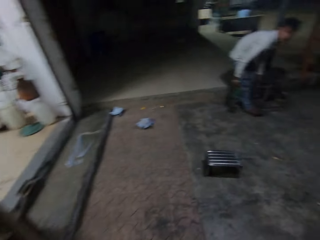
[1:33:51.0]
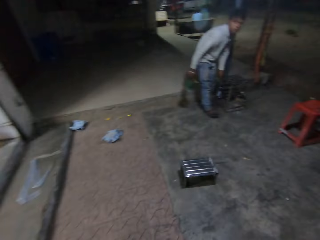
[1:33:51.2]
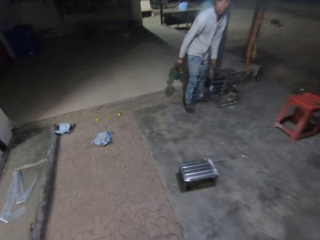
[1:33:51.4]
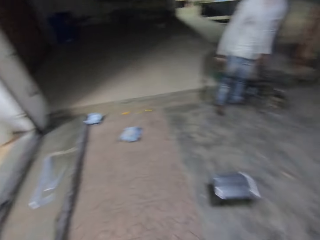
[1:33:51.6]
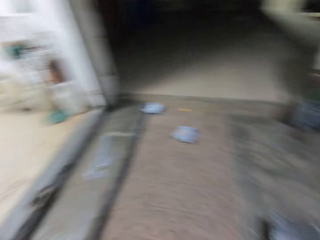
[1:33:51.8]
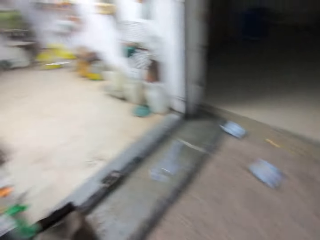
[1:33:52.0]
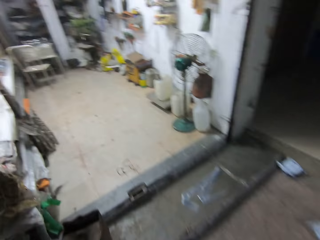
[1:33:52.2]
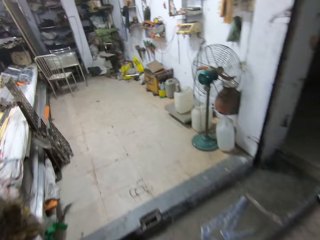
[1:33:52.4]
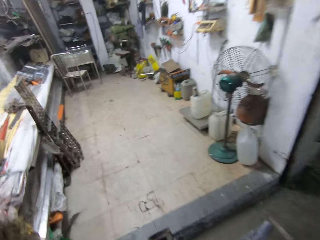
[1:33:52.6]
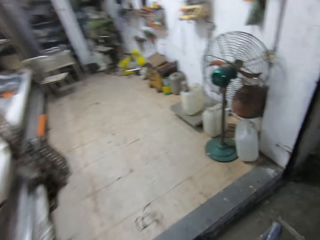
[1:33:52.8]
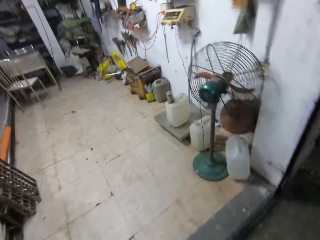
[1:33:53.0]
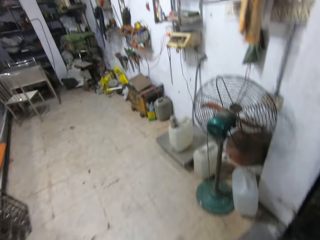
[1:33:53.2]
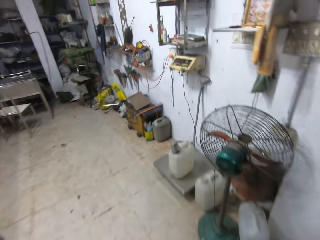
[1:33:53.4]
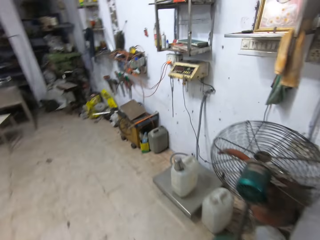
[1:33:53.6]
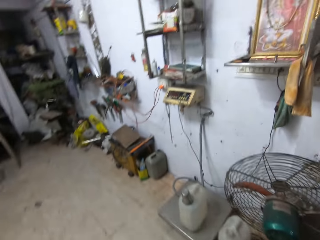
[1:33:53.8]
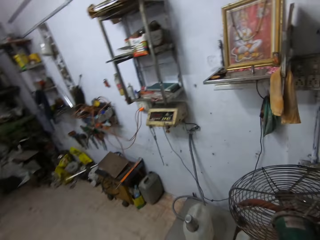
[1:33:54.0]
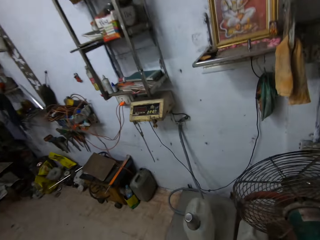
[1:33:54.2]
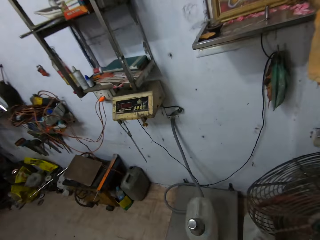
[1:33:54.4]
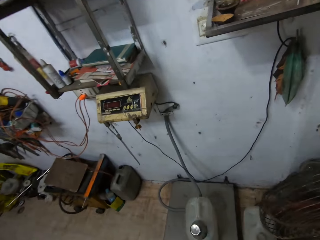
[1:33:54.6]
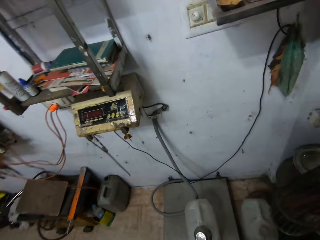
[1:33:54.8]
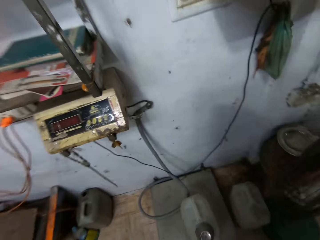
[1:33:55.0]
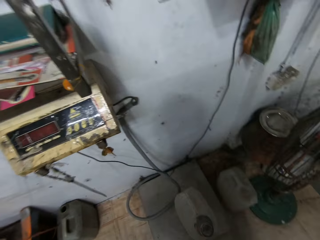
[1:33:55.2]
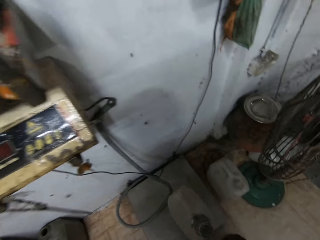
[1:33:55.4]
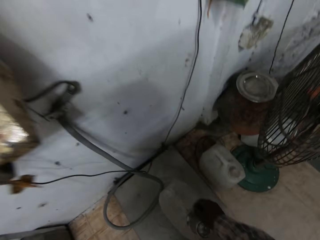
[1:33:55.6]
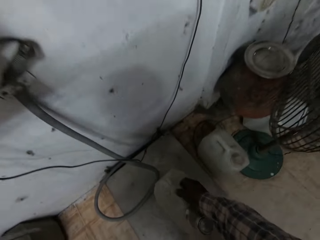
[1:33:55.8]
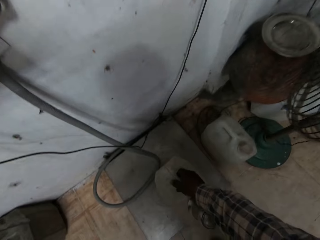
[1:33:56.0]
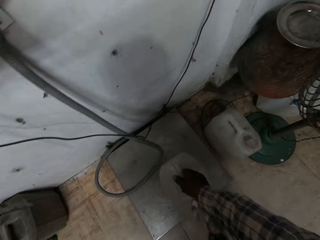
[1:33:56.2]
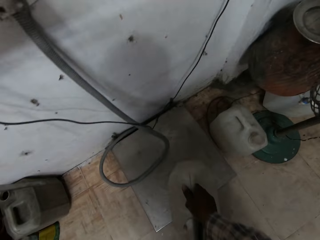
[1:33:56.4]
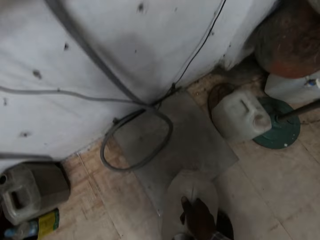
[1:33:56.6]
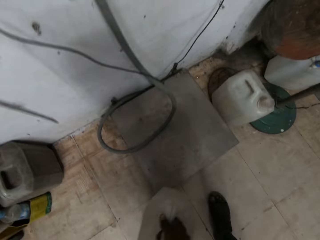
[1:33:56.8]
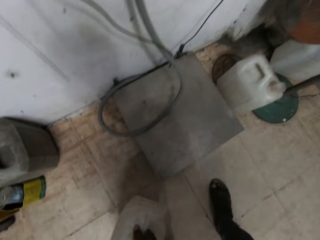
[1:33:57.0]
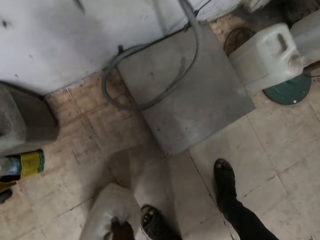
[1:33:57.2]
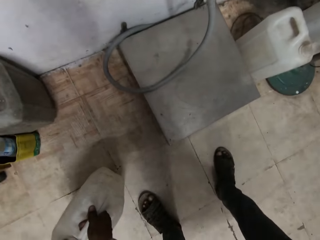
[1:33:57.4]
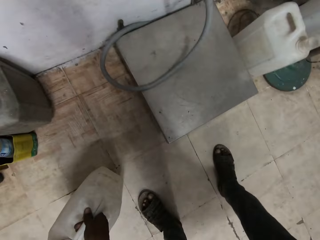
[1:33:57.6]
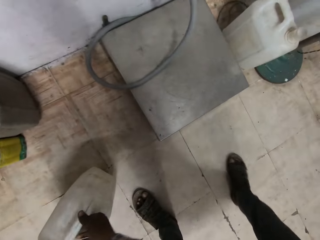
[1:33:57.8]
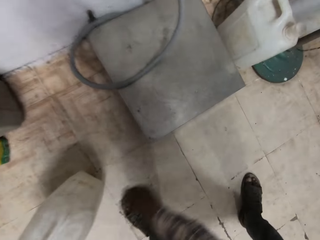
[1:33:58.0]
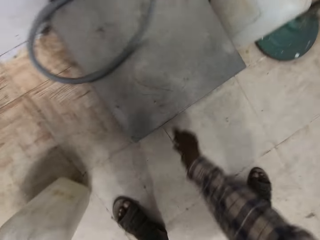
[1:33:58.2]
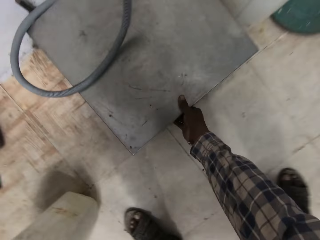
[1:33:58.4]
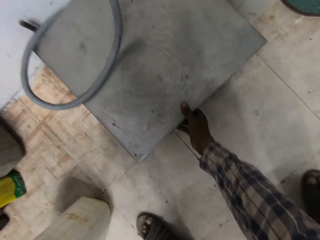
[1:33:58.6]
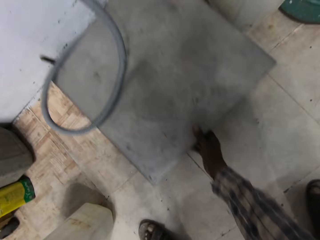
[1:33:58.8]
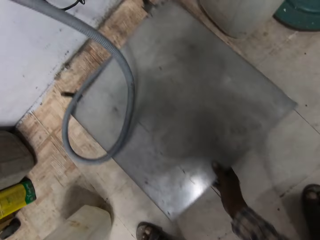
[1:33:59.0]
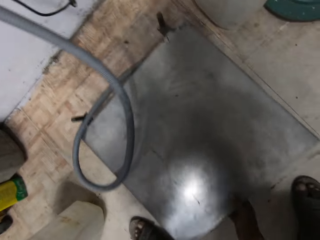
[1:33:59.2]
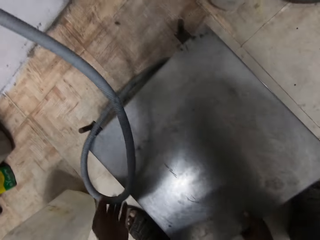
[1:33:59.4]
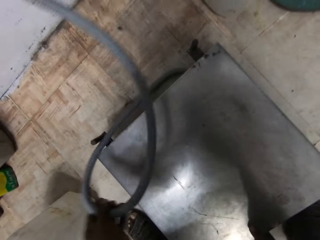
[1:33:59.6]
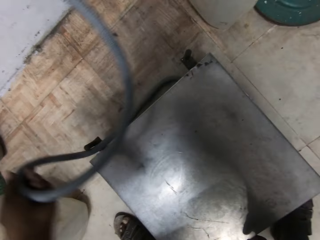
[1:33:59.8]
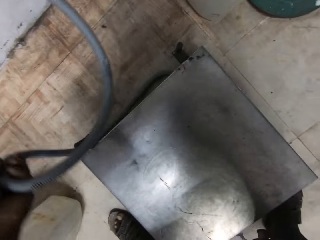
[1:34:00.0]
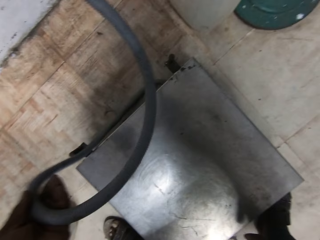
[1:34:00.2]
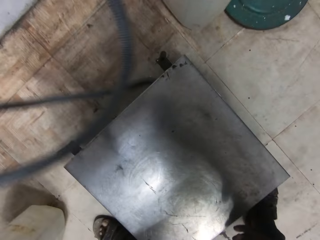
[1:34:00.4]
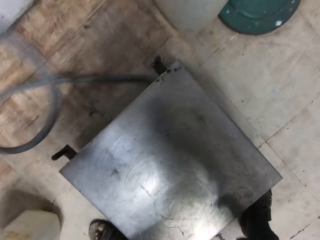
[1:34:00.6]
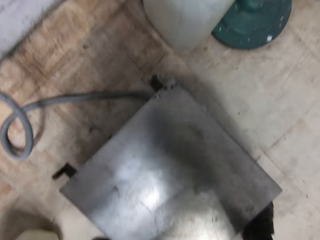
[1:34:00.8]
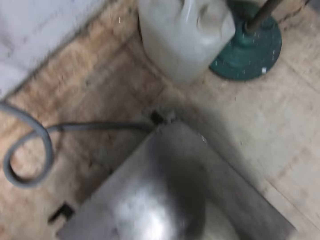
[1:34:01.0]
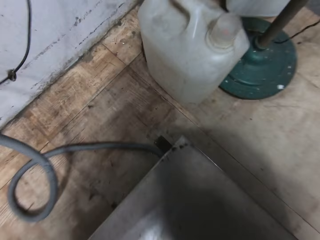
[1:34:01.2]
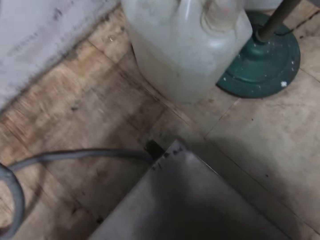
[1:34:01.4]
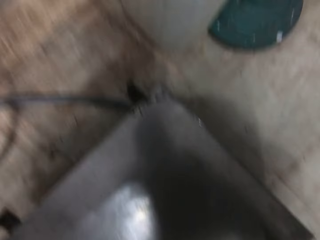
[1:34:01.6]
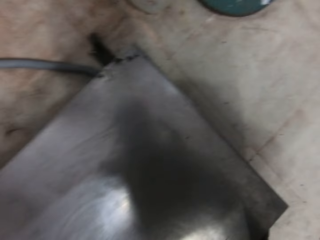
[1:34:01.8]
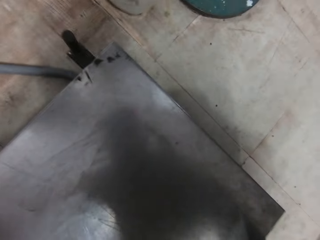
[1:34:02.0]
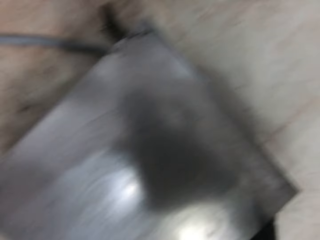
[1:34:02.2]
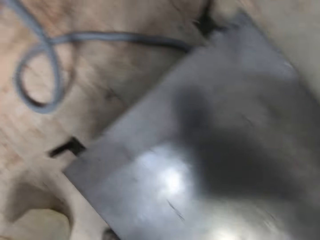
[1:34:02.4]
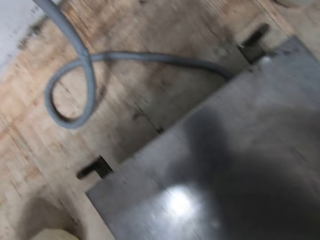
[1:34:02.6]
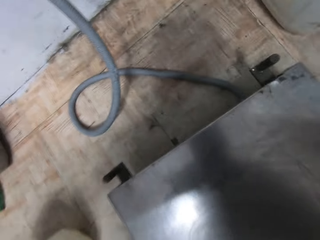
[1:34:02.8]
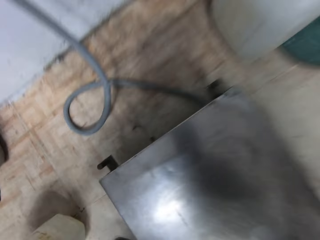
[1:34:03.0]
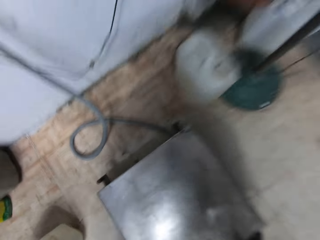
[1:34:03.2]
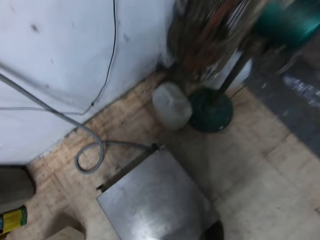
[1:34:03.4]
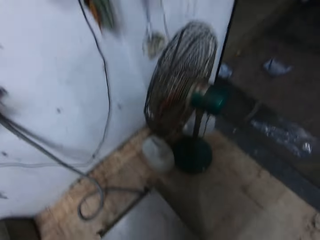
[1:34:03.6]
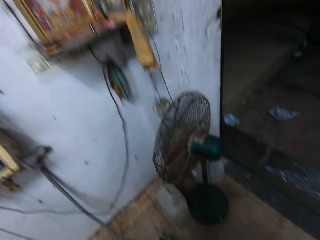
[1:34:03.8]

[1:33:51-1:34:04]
The camera wearer walks into the workshop. He picks up a plastic jerrycan from the power box of a welding machine with his right hand. He moves the jerrycan. He places the plastic jerrycan on the floor with his right hand. He drags the power box of the welding machine with his right hand. He pushes the cable of the power box with his left hand. He moves the welding machine. He drops the cable of the power box on the floor with his left hand.

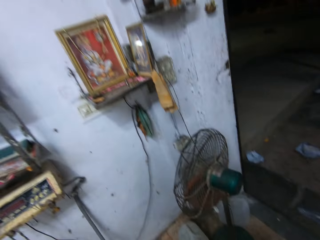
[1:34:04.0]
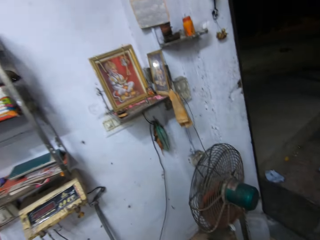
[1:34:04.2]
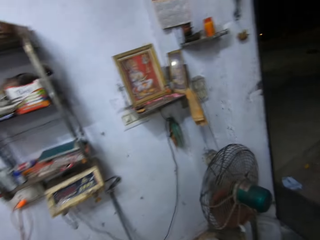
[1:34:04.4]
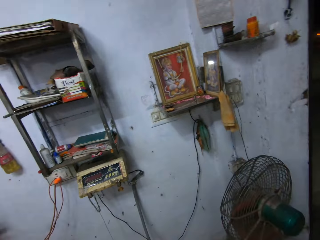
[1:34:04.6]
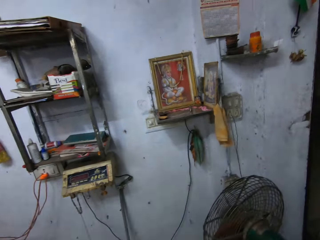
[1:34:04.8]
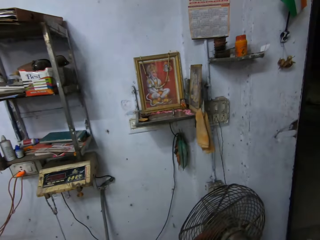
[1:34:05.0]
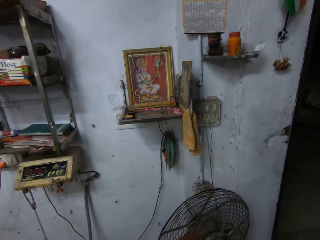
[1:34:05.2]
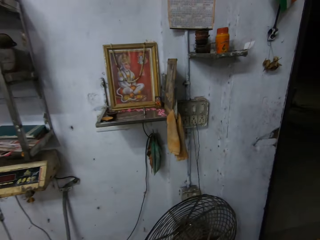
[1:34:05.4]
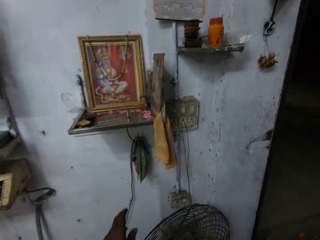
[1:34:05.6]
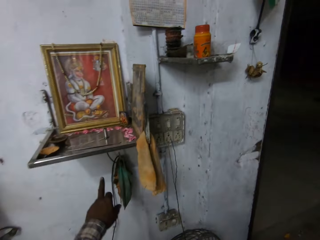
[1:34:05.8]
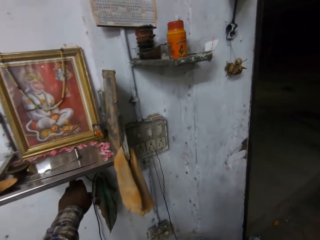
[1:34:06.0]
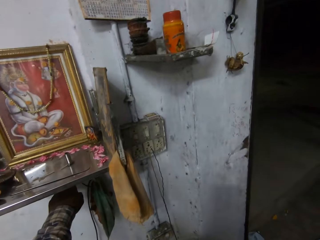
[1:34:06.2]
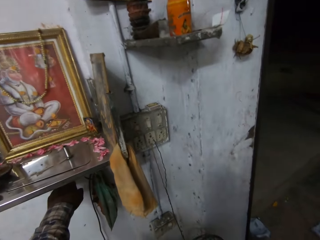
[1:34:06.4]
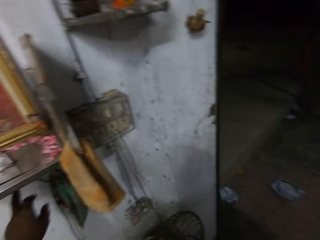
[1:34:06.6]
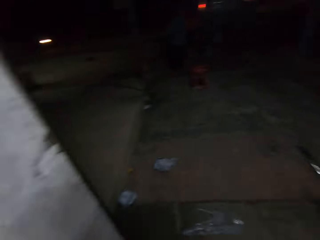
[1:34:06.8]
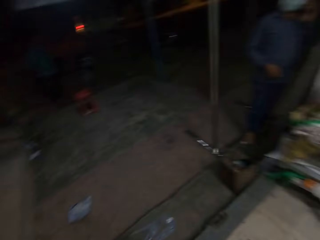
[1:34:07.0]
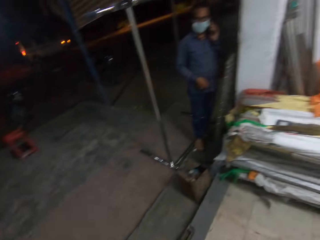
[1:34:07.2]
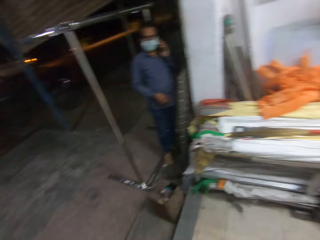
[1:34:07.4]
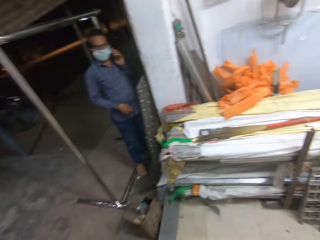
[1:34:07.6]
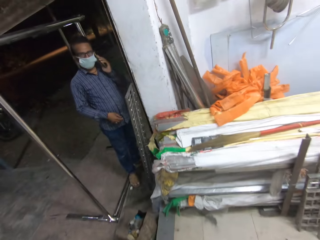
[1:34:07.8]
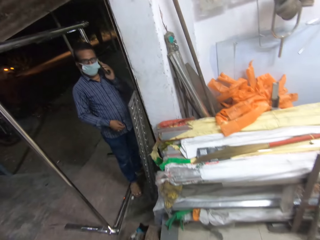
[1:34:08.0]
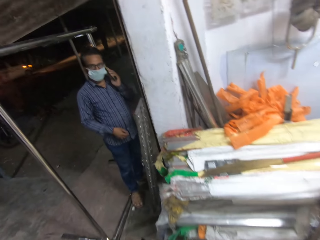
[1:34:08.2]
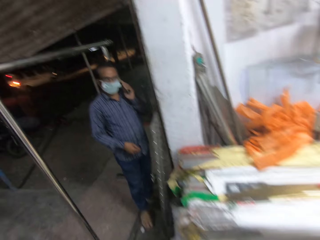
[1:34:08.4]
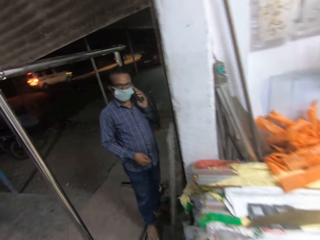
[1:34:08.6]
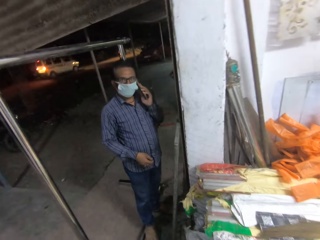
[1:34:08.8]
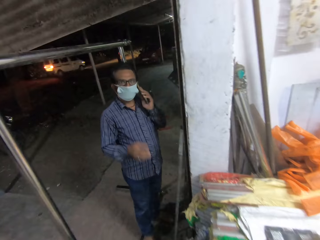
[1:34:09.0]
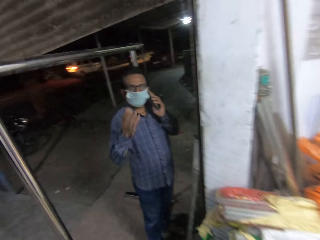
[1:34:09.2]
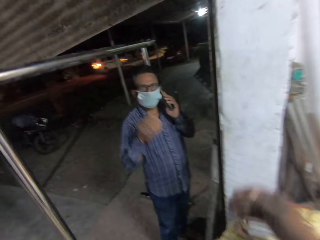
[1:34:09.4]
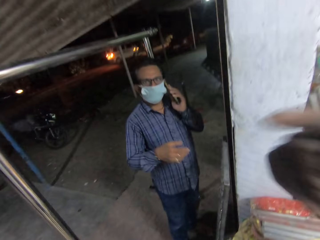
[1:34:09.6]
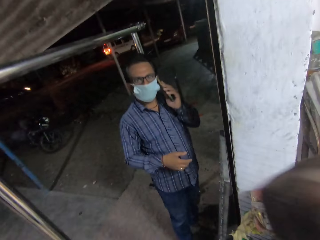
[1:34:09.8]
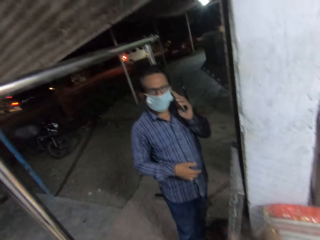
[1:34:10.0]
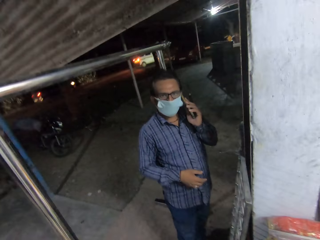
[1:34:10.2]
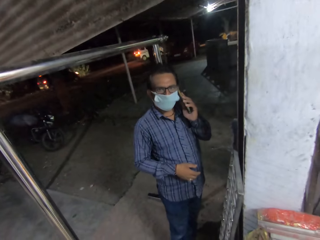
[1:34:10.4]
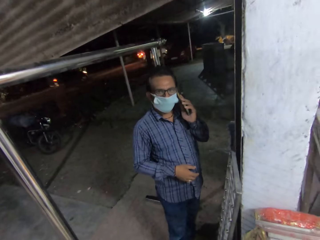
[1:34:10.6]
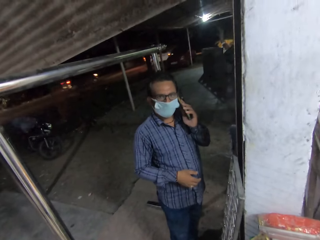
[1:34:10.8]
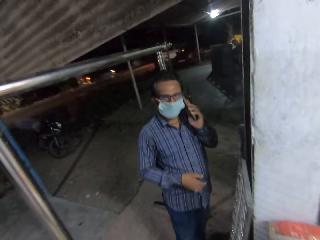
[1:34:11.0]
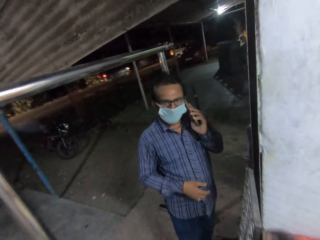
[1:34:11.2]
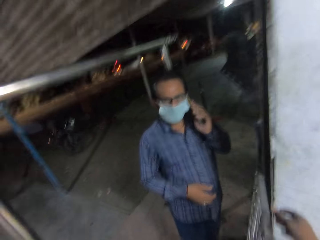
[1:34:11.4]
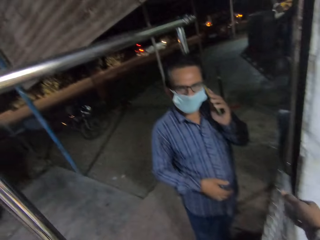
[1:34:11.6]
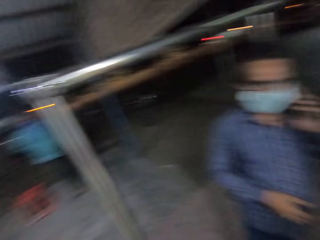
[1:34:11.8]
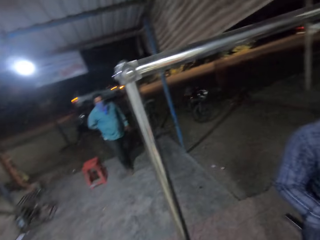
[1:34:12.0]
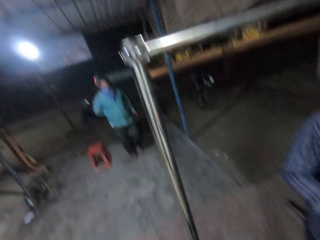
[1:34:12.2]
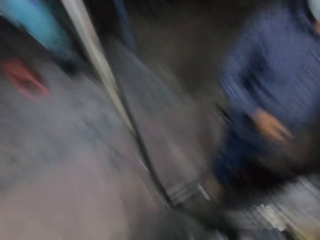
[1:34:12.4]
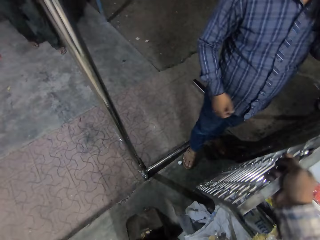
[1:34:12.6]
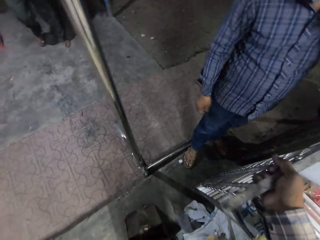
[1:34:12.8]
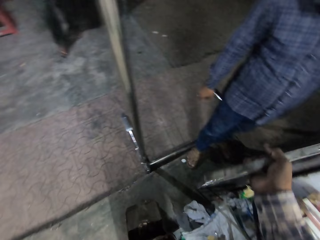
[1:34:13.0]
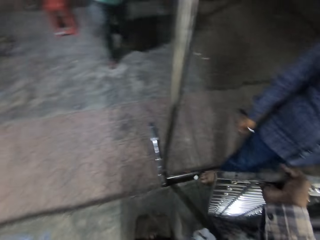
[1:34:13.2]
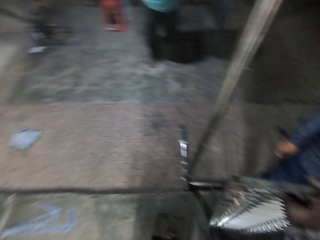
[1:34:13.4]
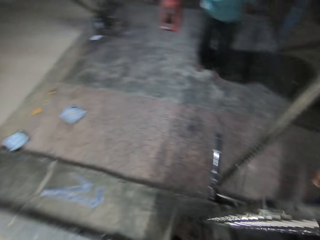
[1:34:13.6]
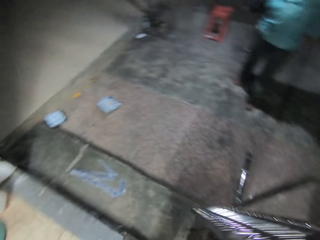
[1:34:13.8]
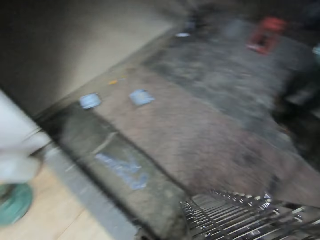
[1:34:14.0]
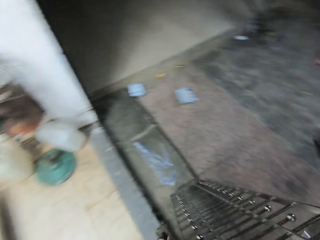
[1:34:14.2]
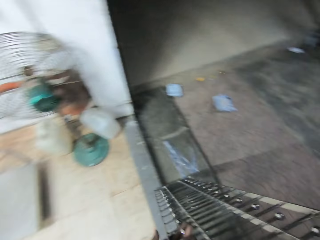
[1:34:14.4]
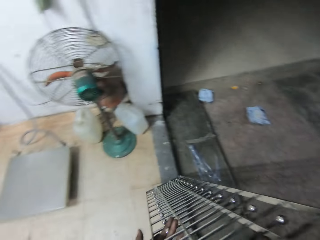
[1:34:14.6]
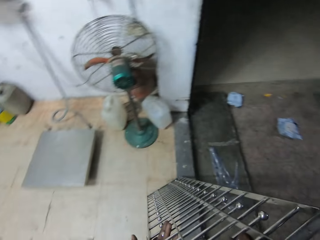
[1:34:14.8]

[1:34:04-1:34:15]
The camera wearer touches a switch on the wall with his left hand. He moves the hand. The man holds a phone to his left ear with his left hand. The camera wearer converses with the man. He picks an iron rack from the floor with his right hand.
